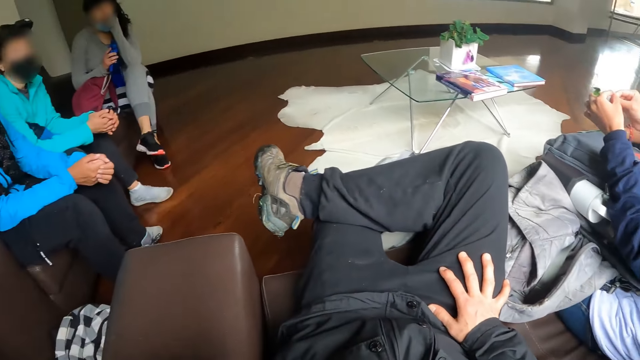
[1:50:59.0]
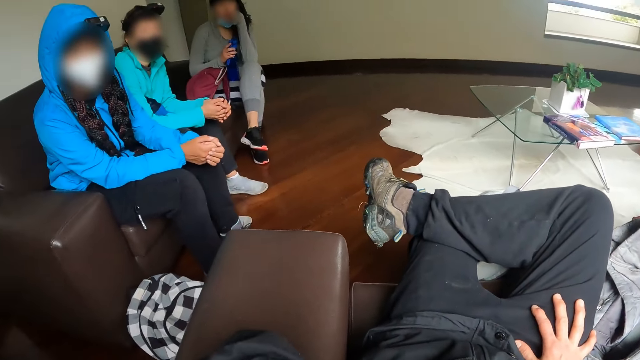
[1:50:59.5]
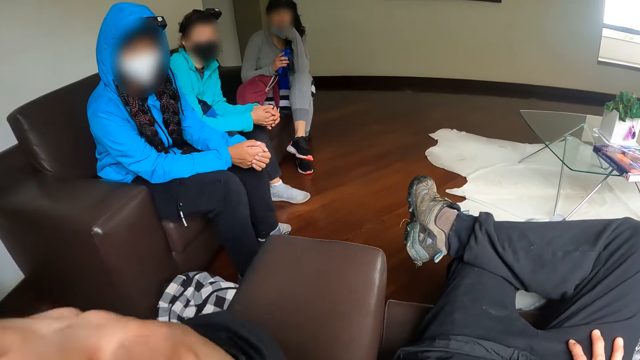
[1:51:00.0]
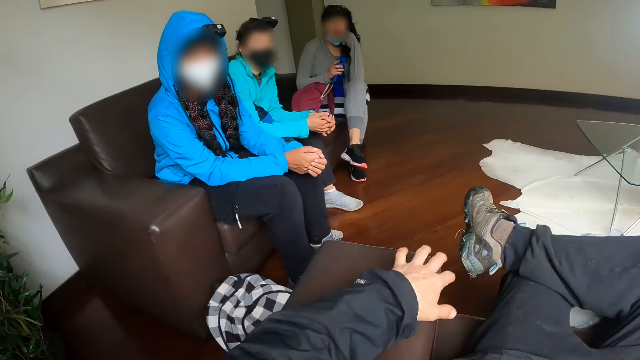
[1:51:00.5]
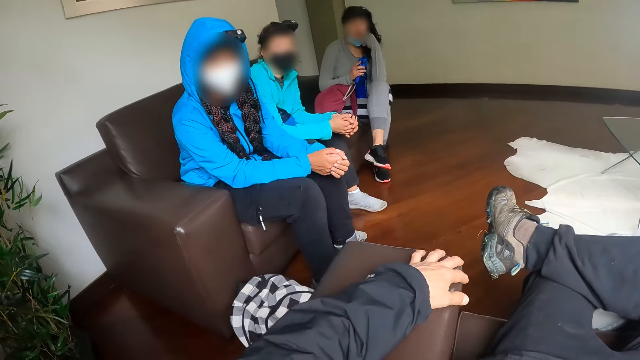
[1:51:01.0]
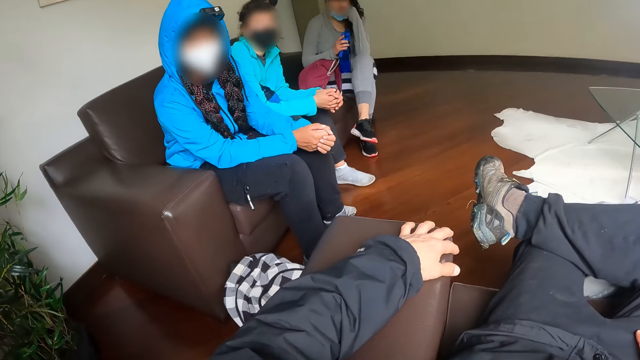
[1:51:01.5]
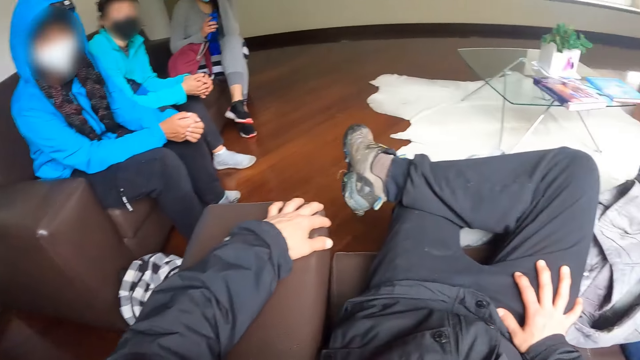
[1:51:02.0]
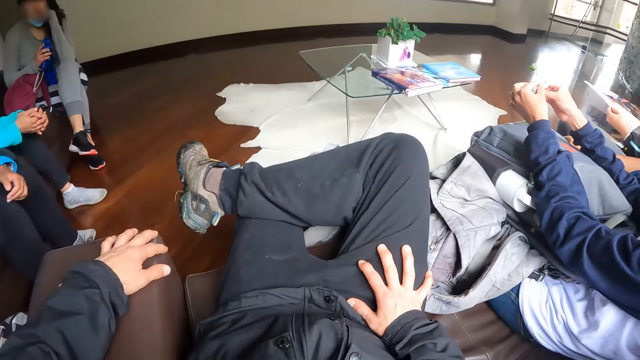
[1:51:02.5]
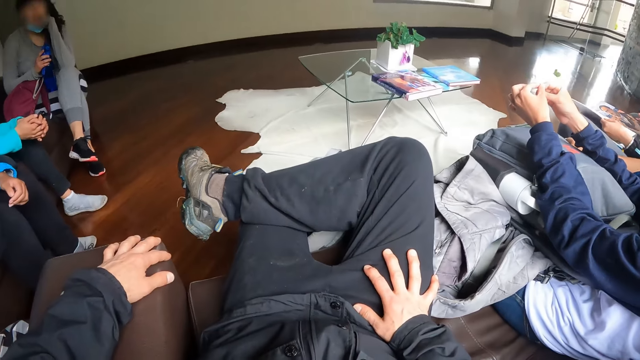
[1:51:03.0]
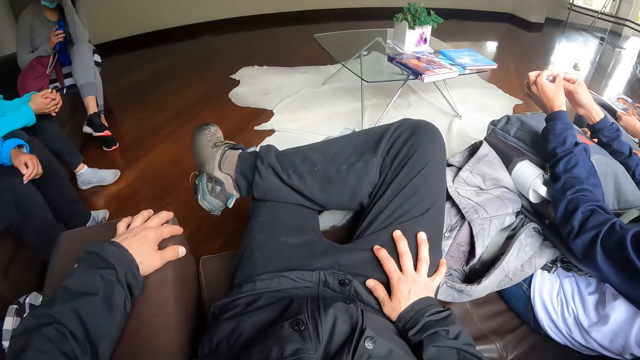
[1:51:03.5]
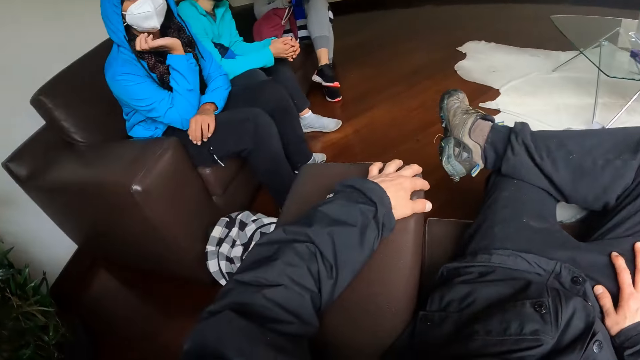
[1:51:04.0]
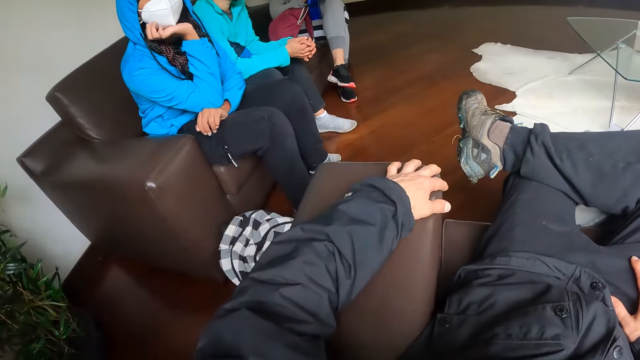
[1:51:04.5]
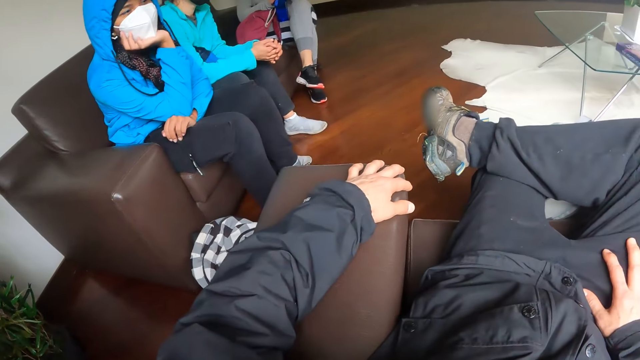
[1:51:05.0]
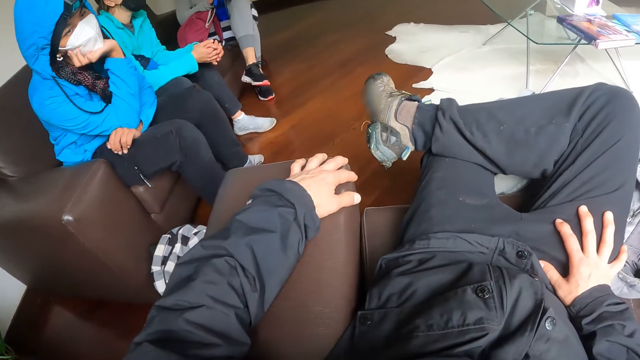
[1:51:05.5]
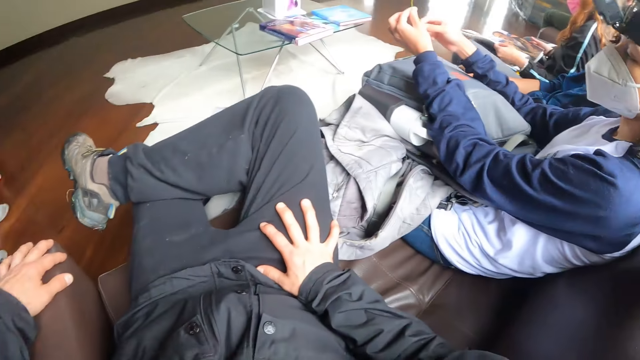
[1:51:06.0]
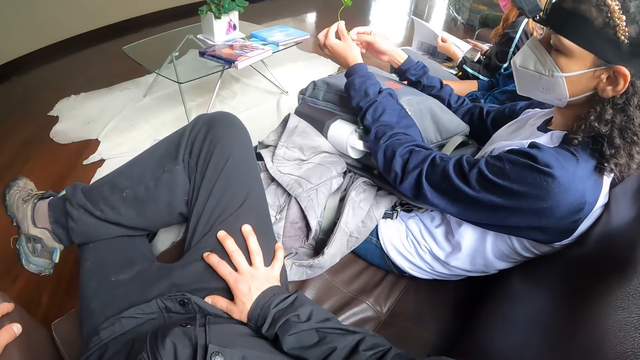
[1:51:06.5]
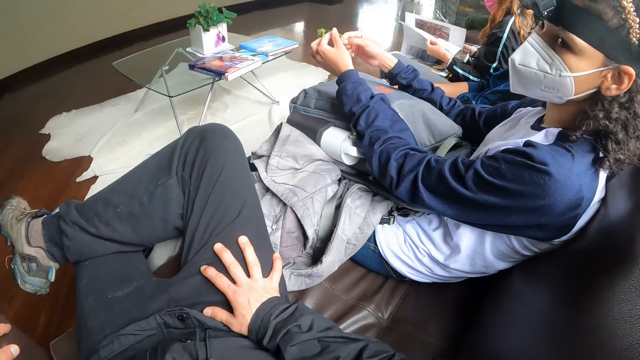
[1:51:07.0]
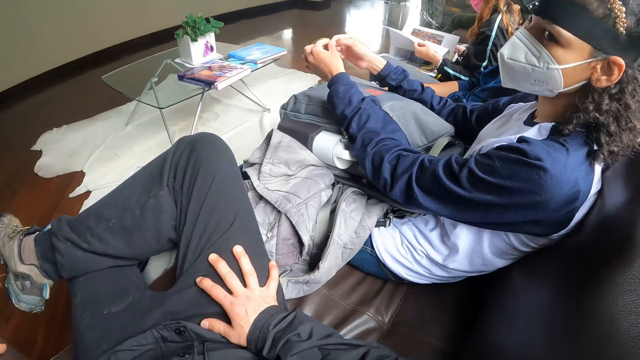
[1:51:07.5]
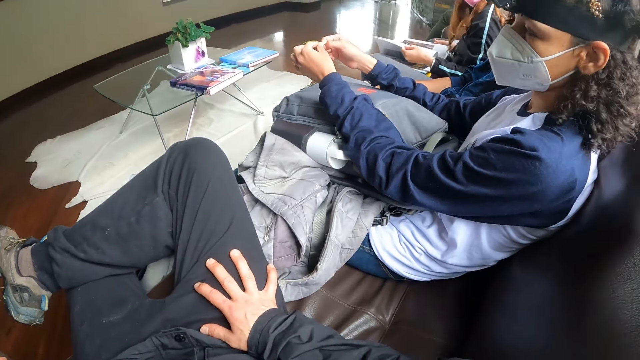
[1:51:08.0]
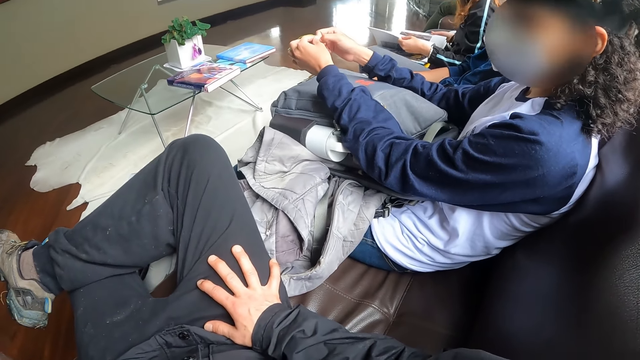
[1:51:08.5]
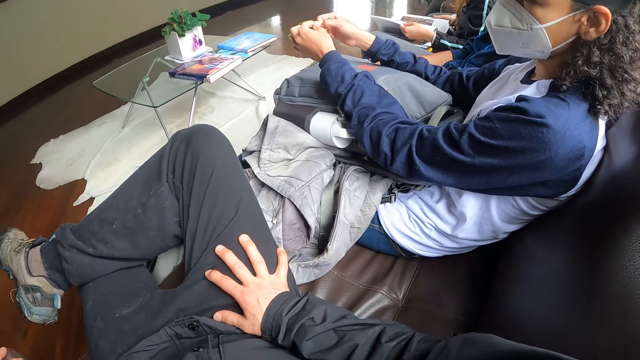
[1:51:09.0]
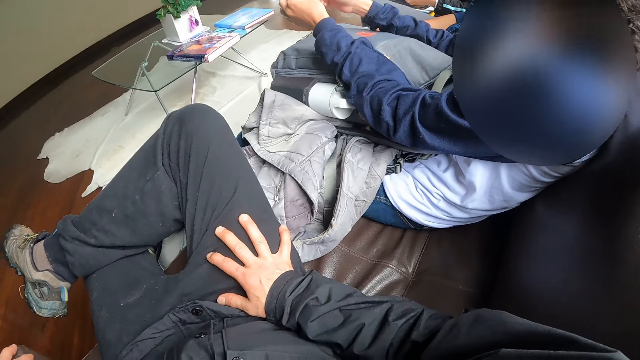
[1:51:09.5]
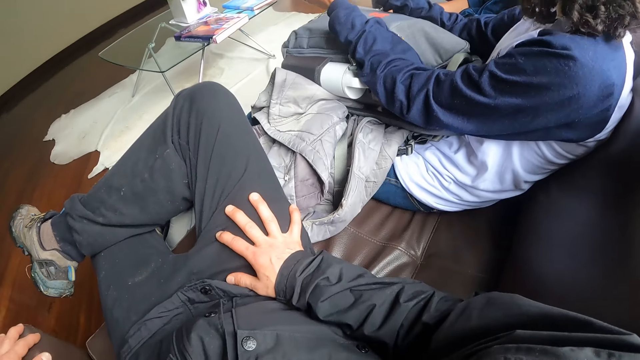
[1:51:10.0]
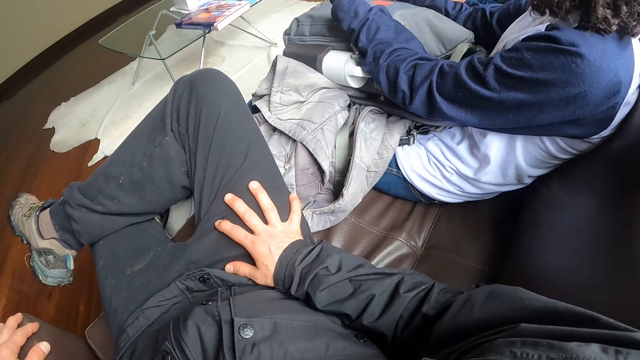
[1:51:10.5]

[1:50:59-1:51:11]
A woman nods her head. The camera wearer interacts with the woman.

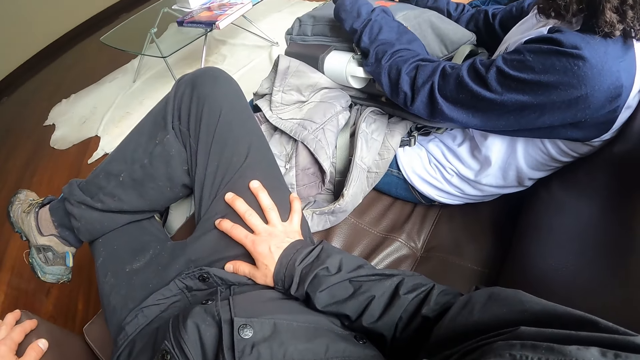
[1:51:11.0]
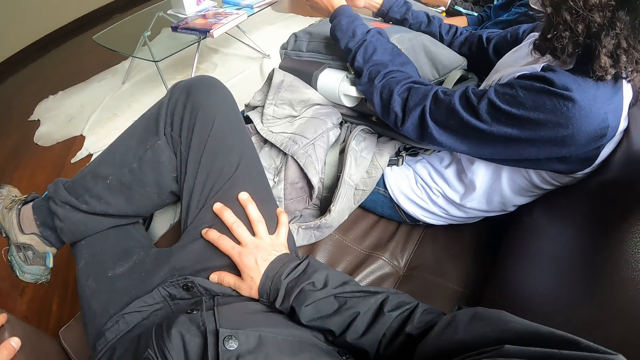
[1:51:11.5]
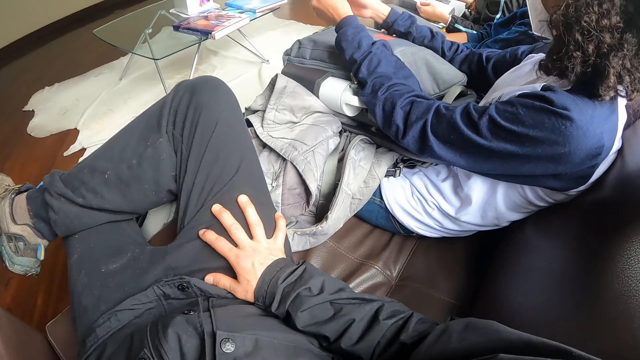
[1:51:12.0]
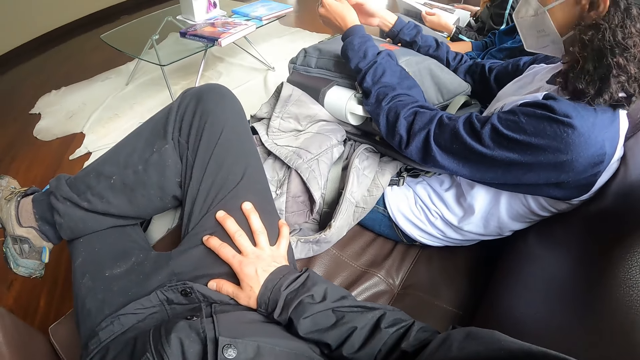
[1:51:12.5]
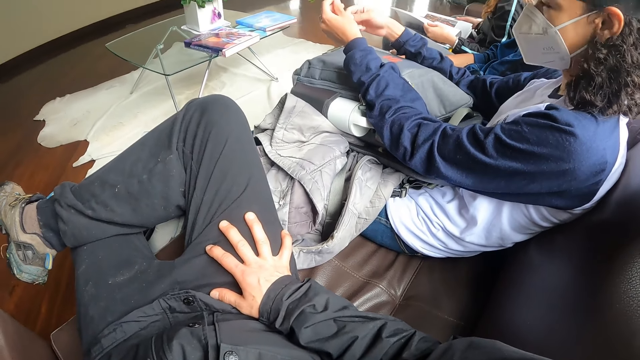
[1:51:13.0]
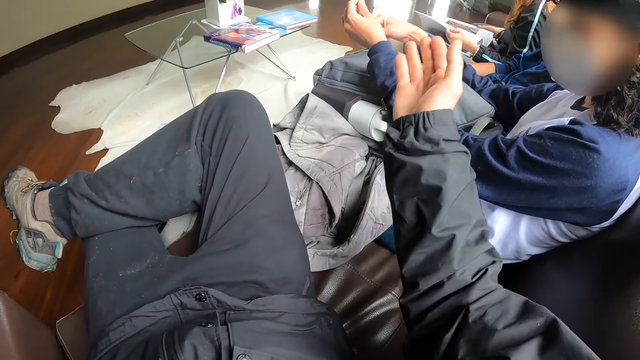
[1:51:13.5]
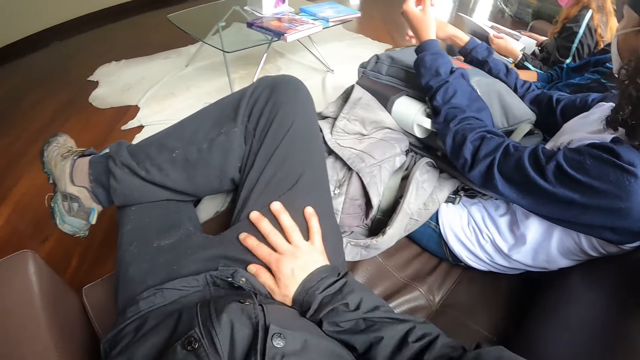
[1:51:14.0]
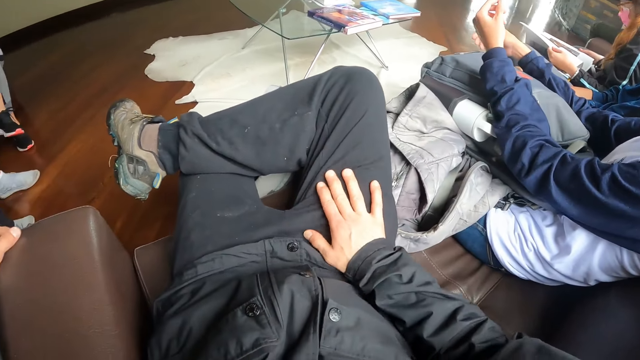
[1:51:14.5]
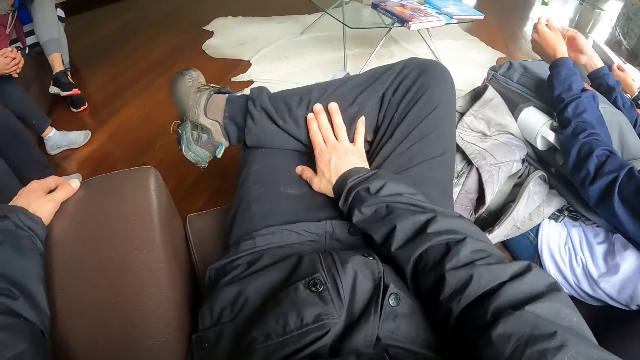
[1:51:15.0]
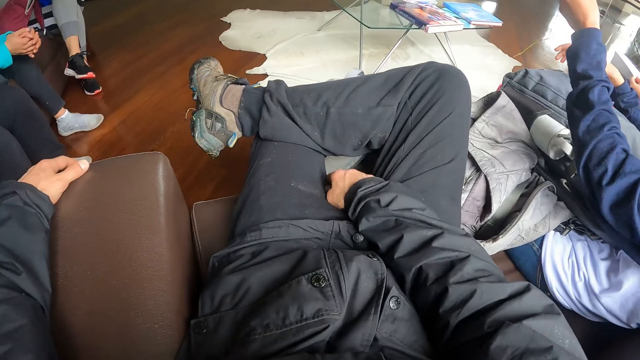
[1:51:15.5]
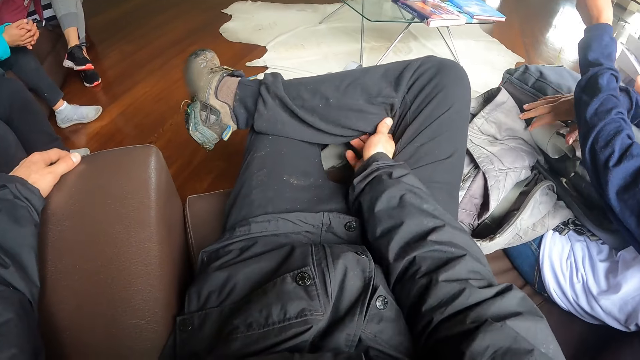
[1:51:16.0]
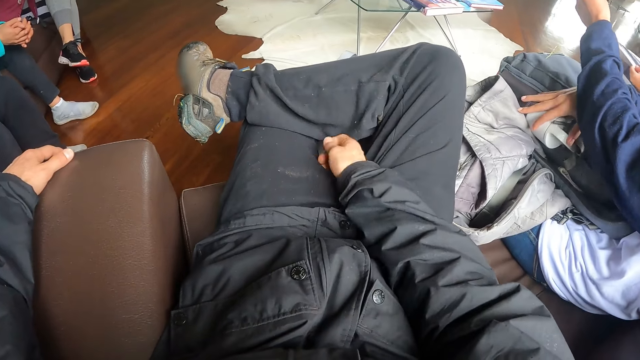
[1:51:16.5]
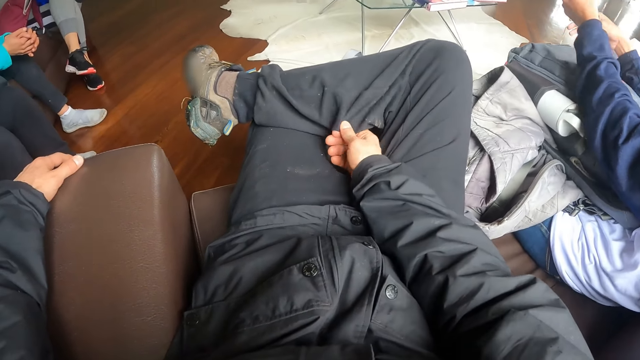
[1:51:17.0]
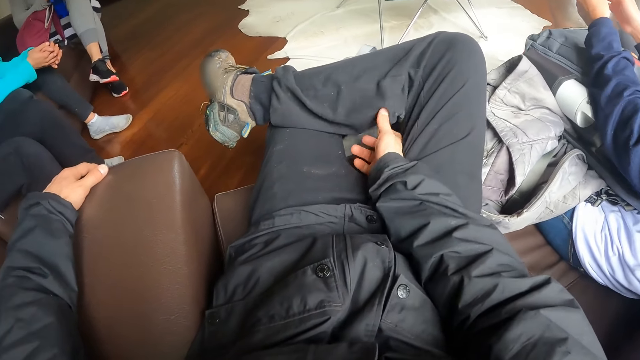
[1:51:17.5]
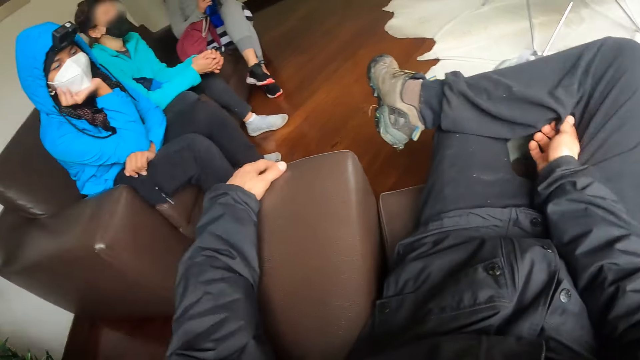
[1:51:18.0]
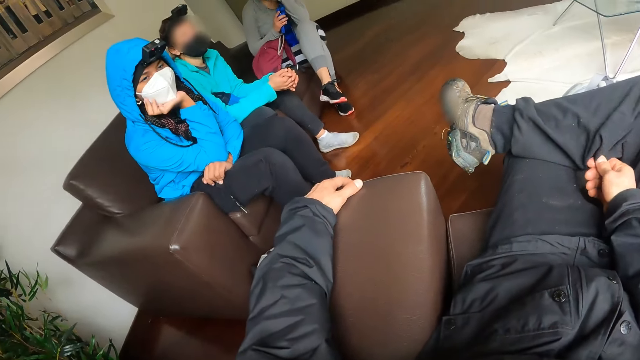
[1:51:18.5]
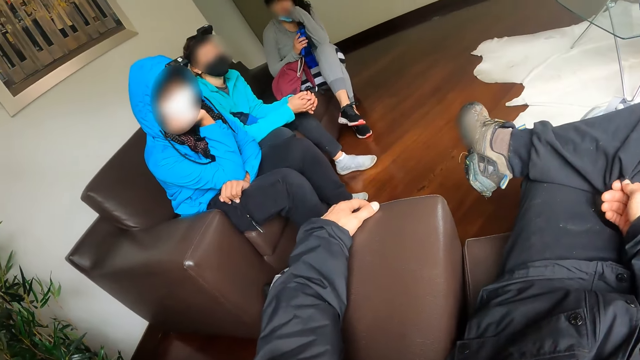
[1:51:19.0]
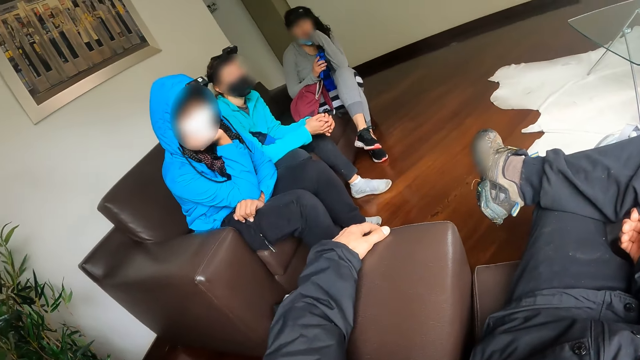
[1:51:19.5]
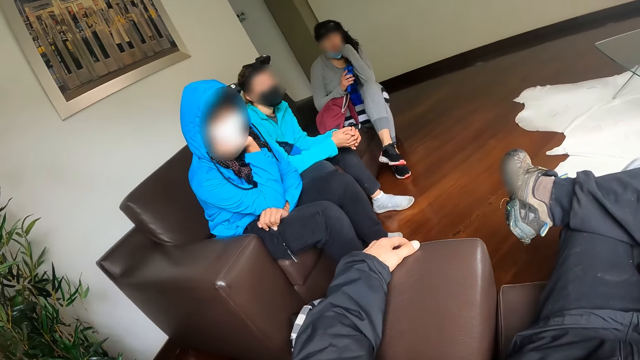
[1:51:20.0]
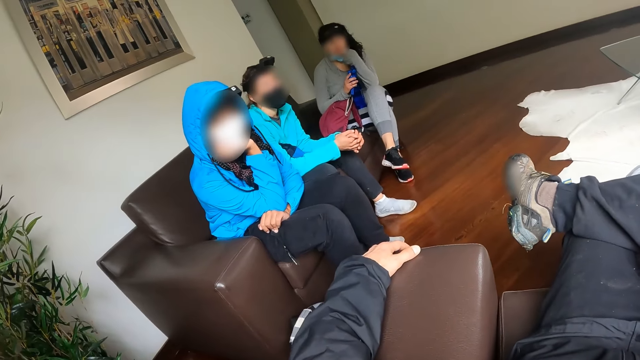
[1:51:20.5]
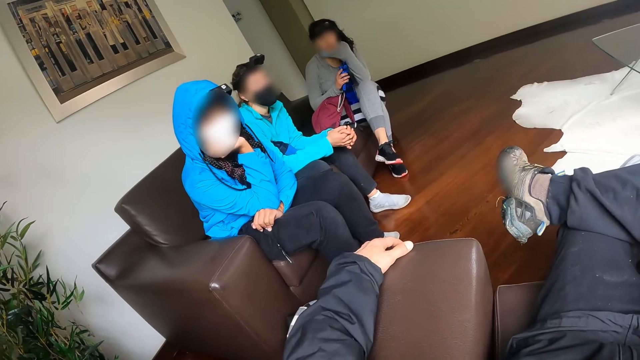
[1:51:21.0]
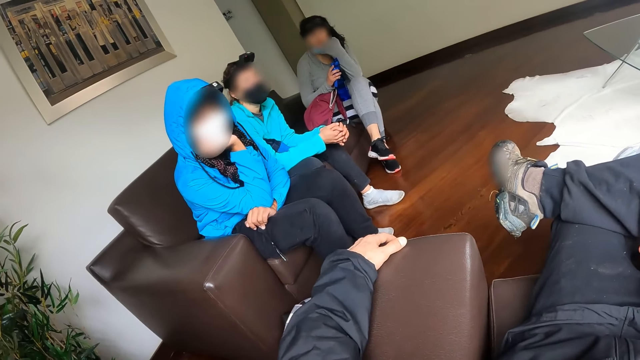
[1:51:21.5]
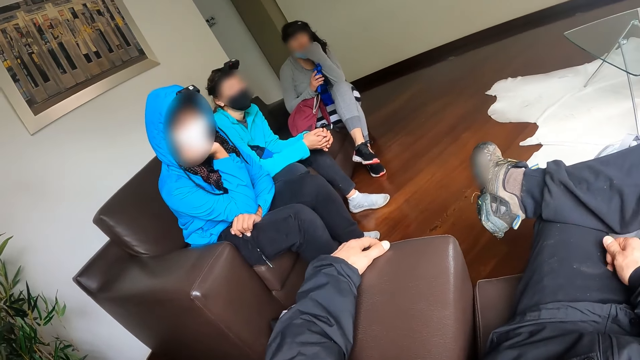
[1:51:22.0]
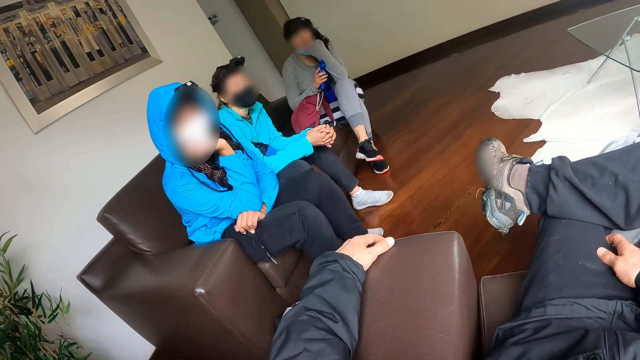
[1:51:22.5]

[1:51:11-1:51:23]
The camera wearer points his right hand toward the people on his right. He rubs his lap with his right hand. He pulls his trouser with his right hand. He looks at a lady.
